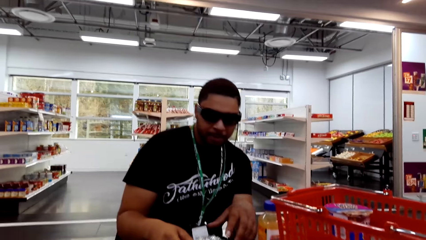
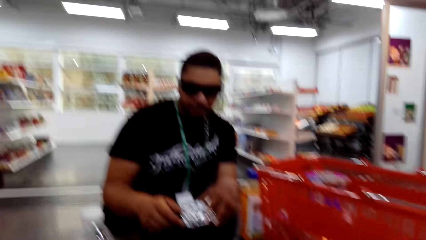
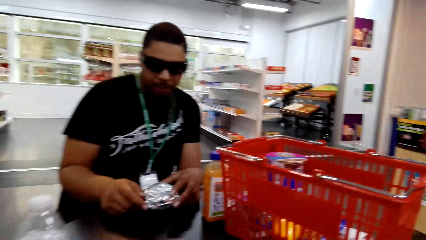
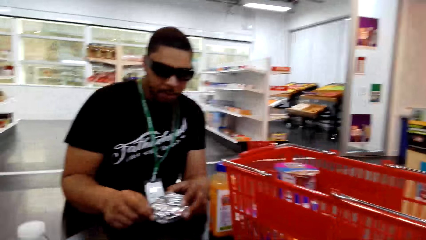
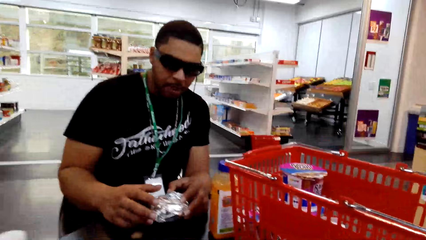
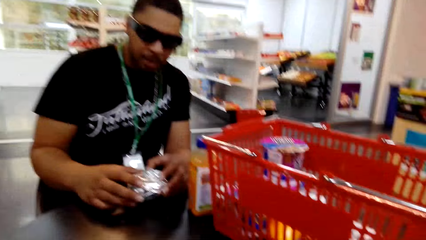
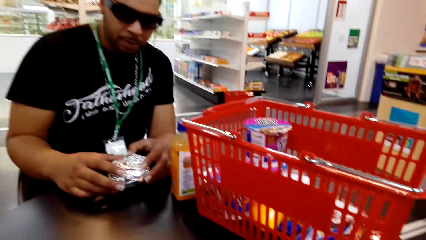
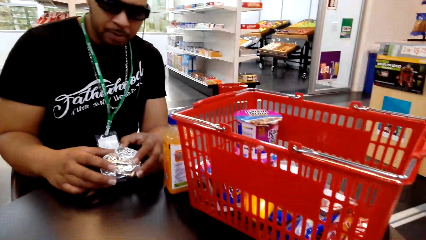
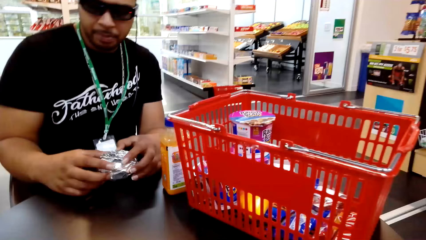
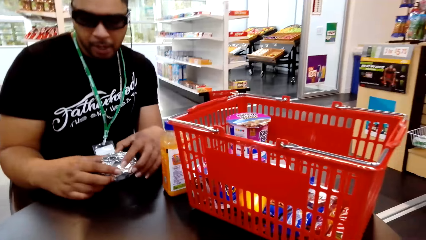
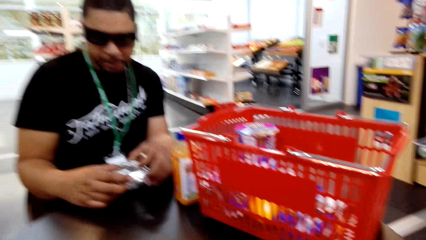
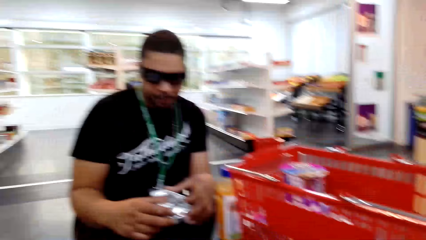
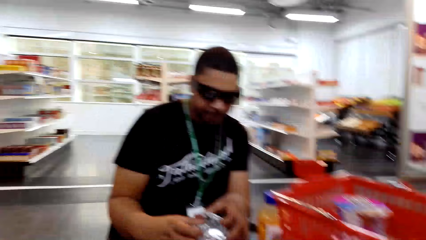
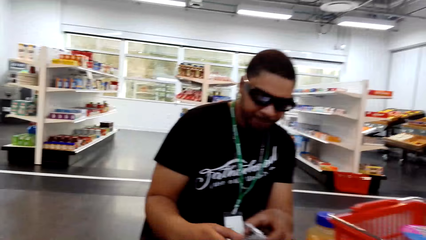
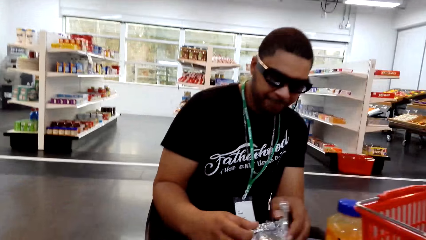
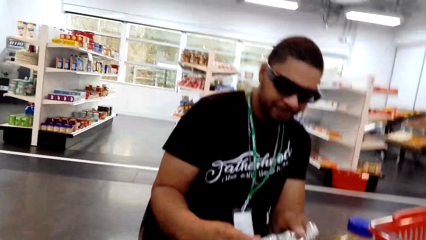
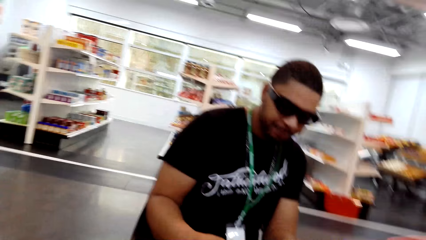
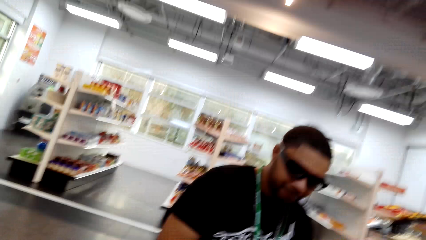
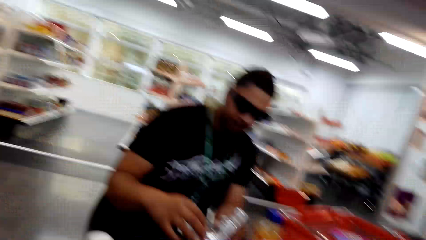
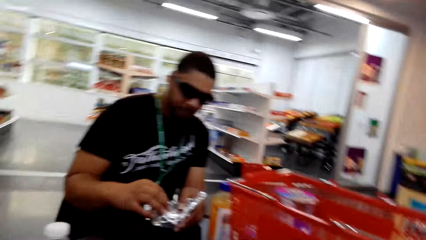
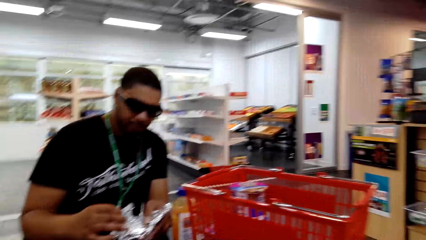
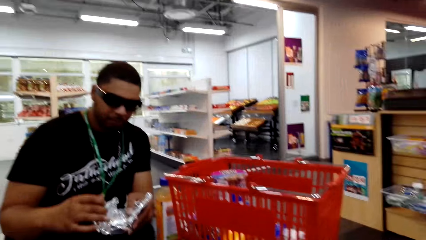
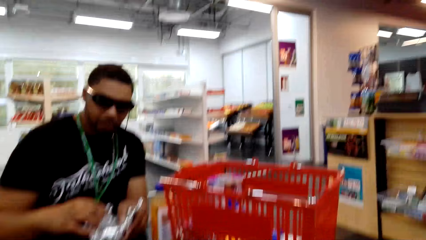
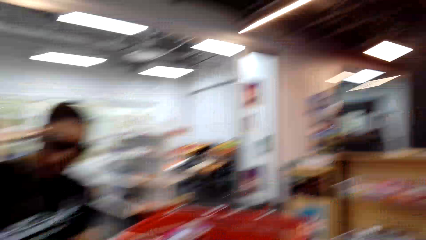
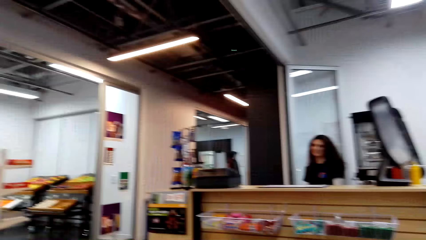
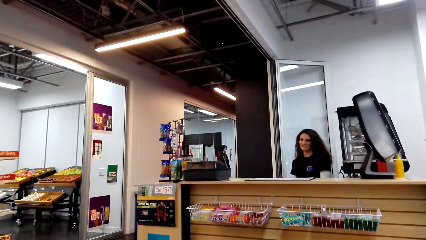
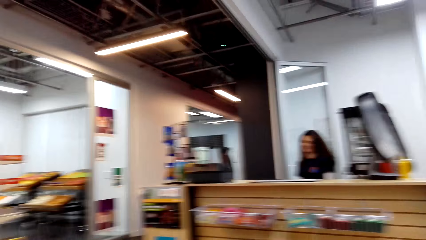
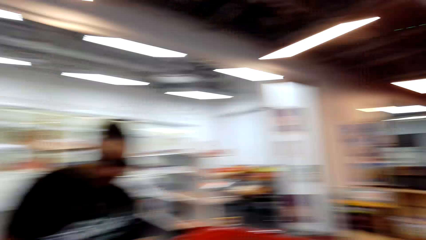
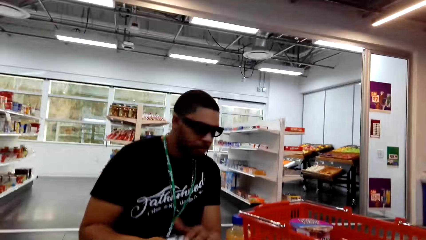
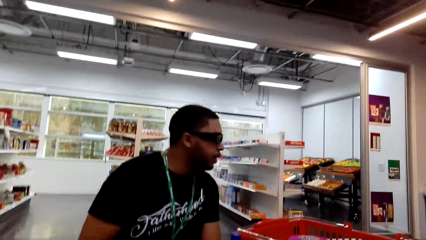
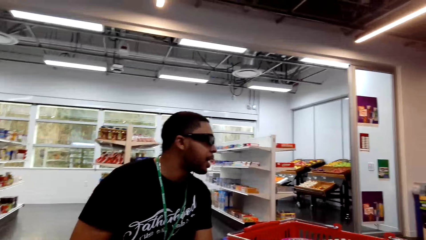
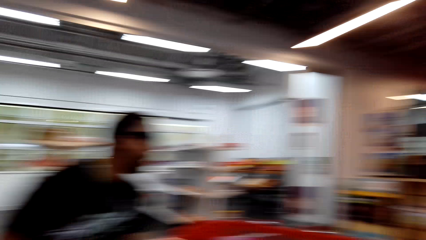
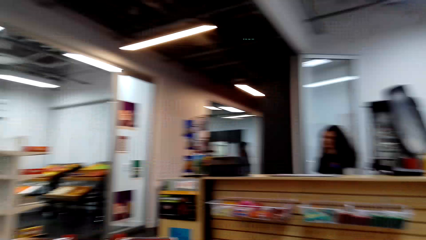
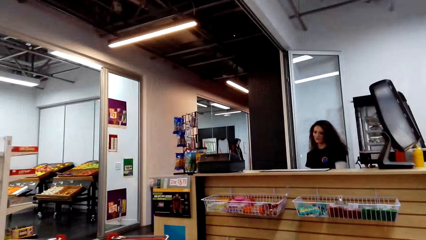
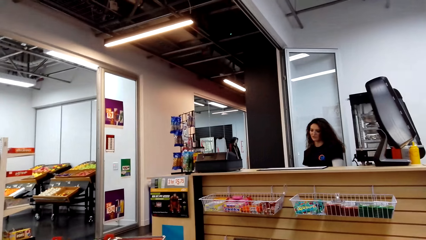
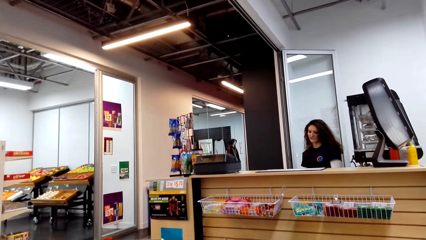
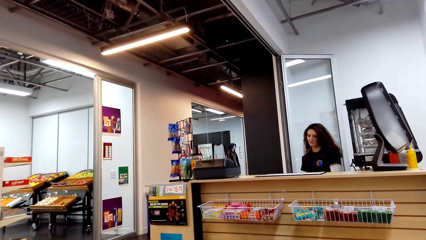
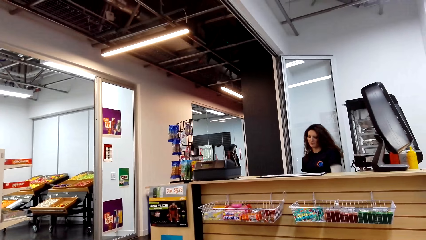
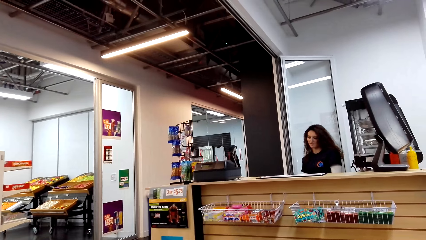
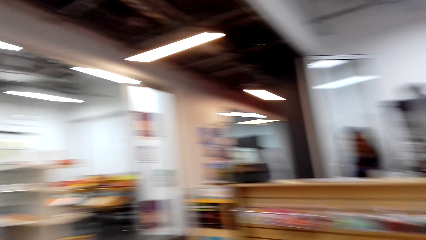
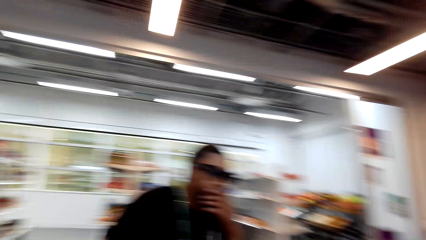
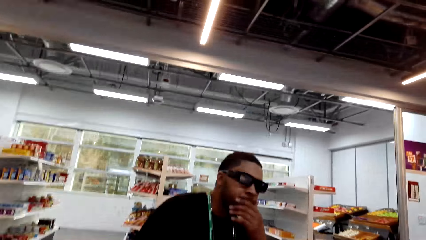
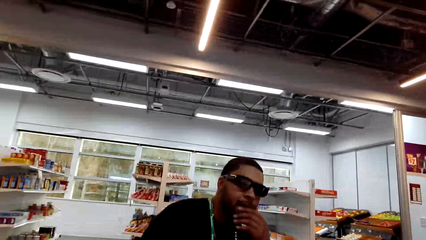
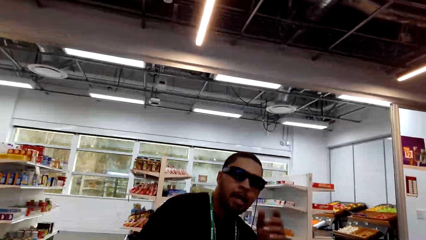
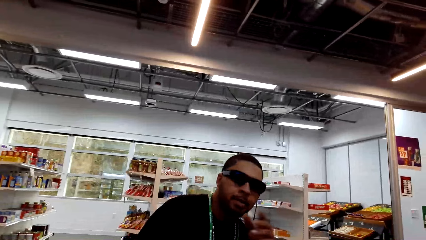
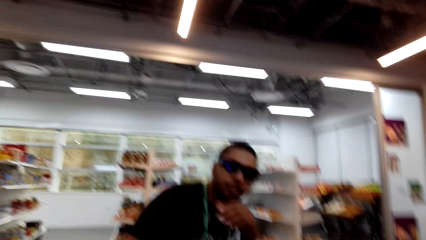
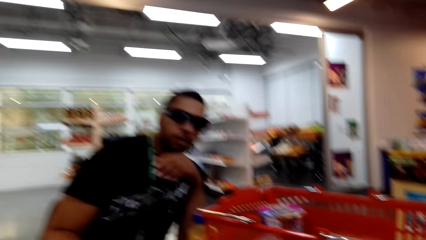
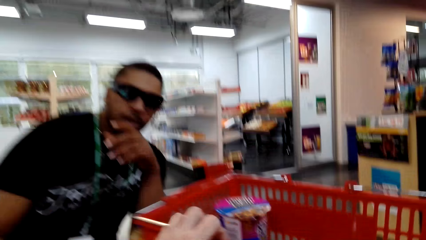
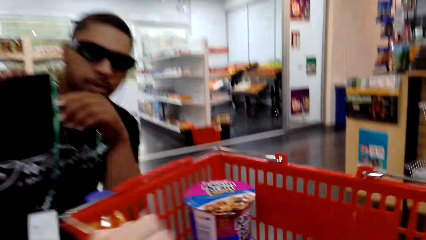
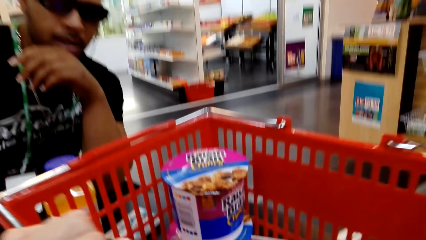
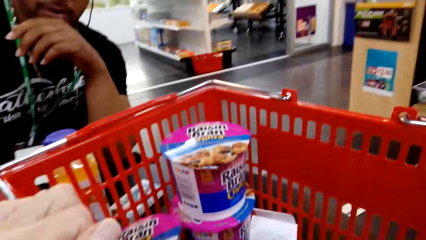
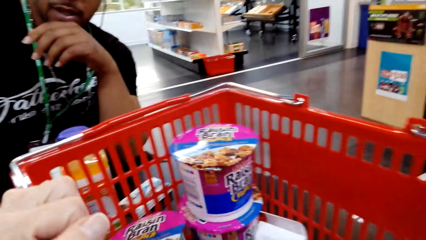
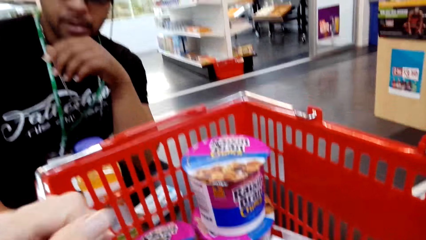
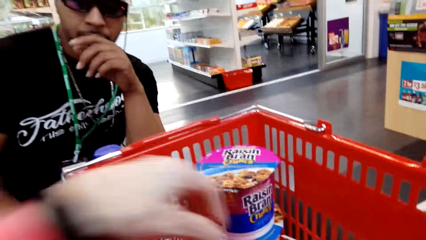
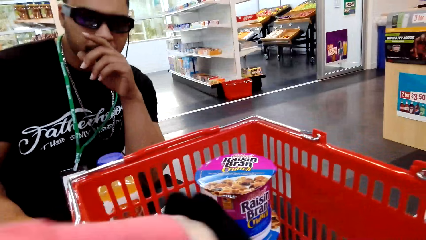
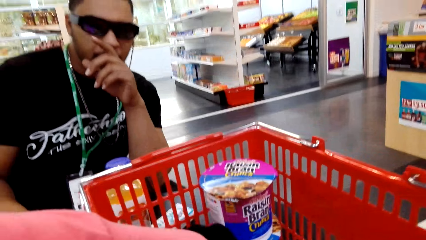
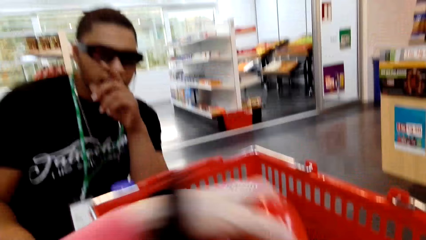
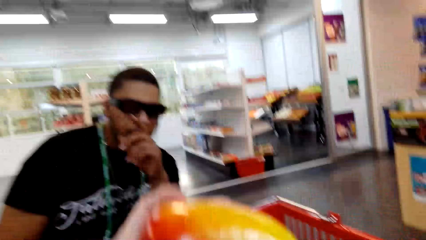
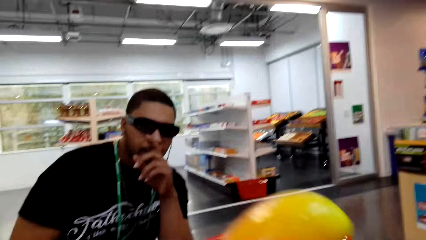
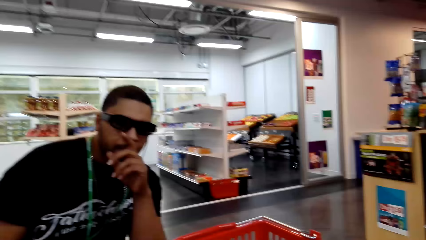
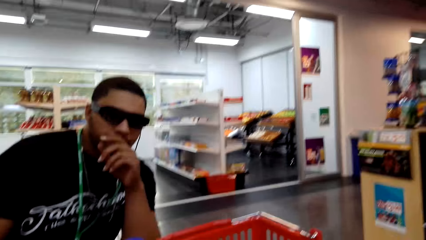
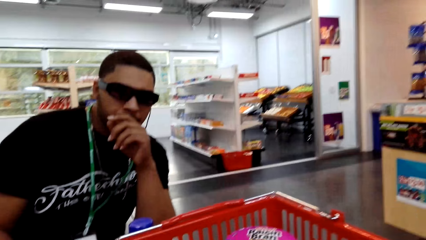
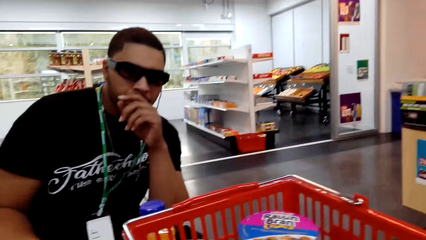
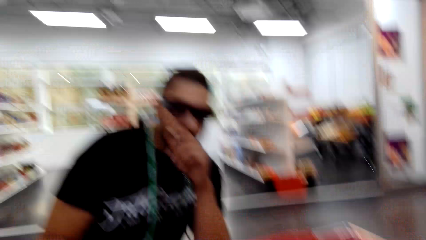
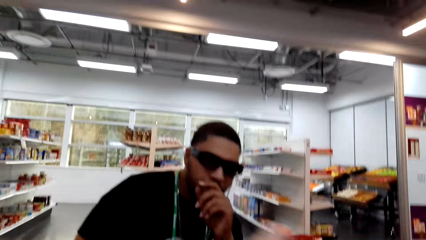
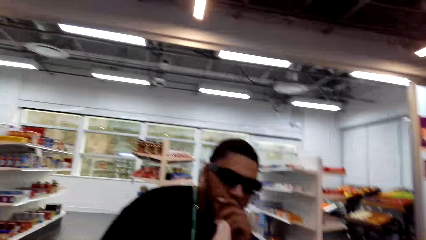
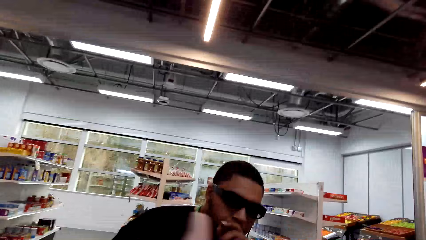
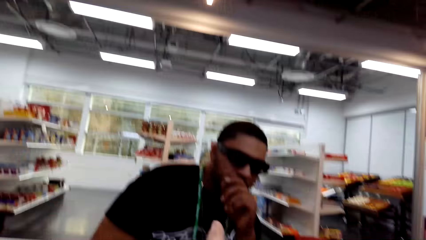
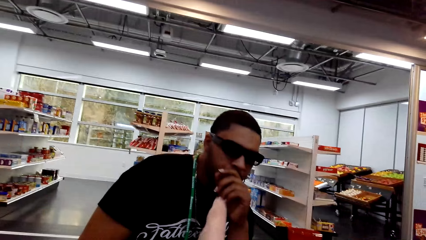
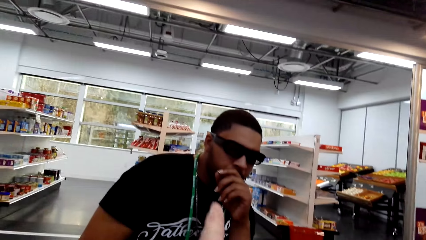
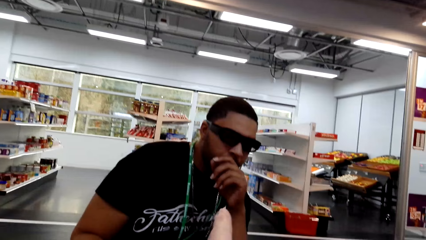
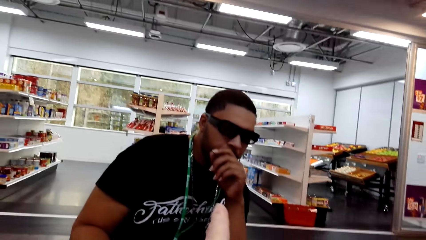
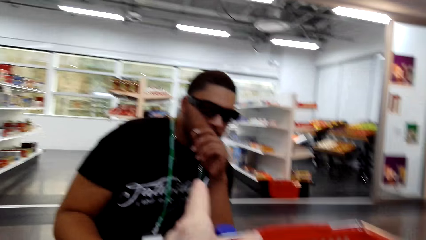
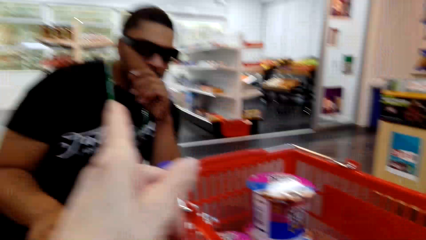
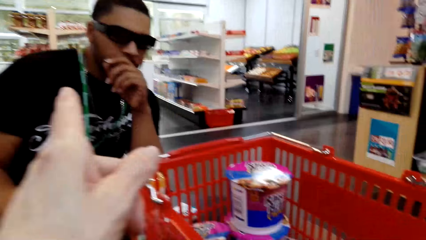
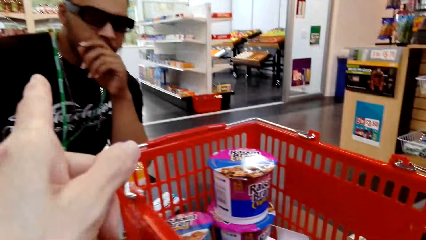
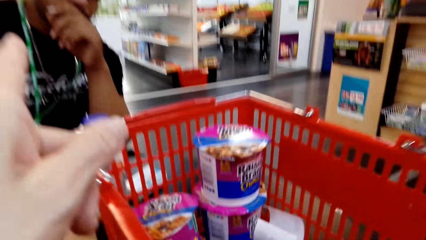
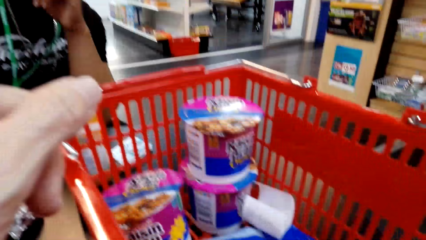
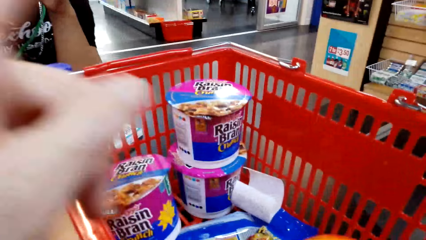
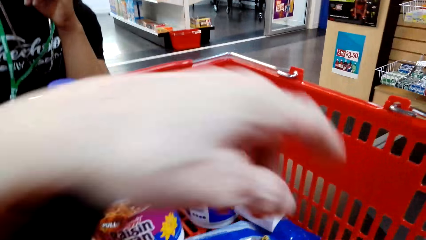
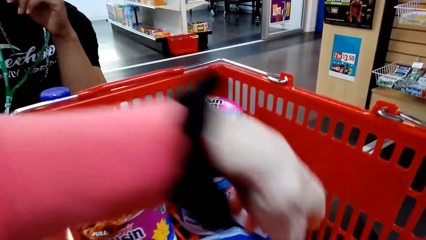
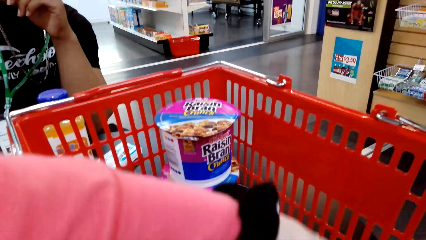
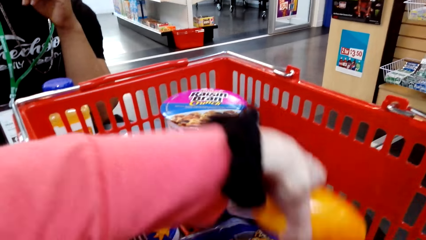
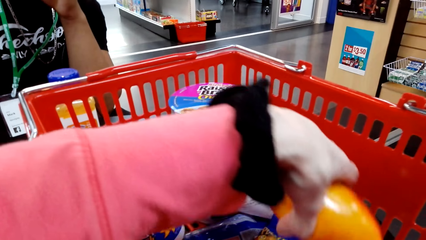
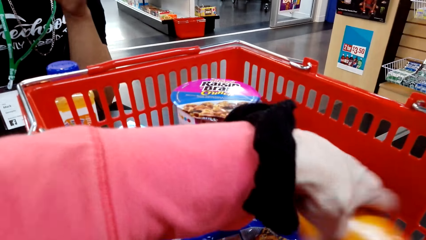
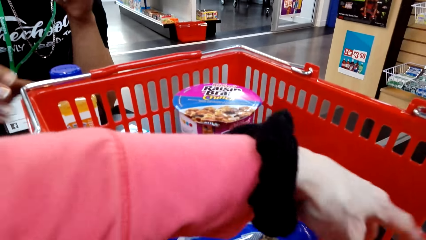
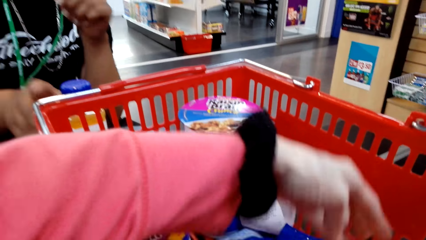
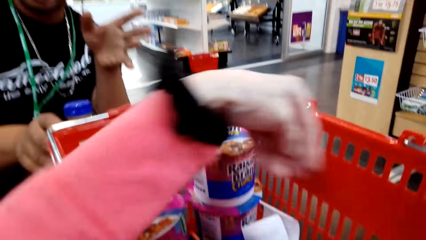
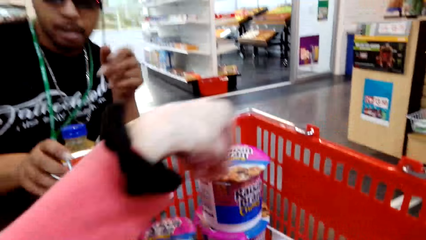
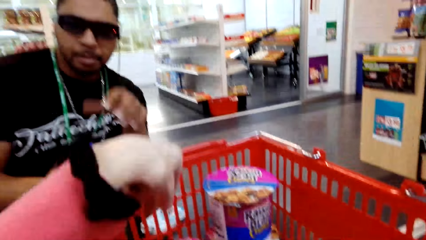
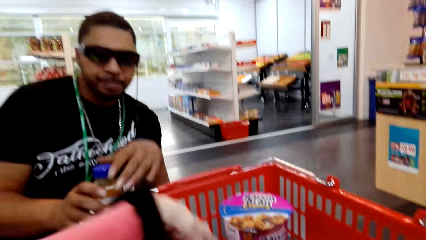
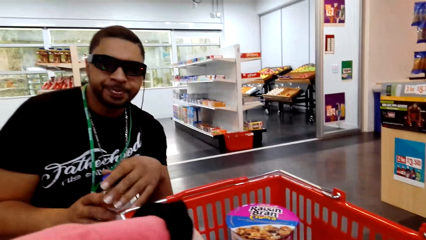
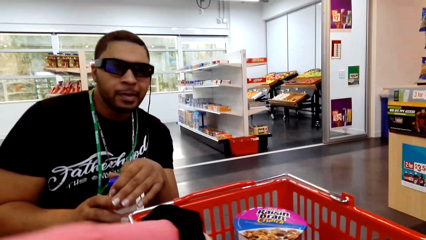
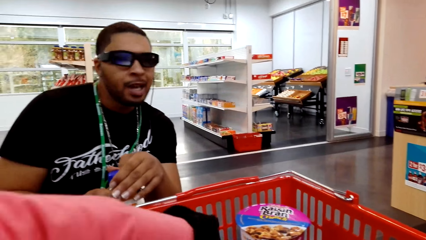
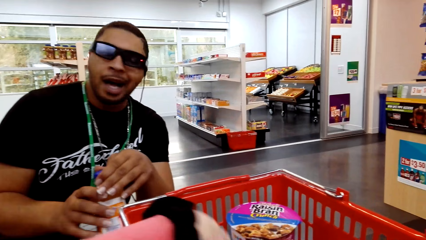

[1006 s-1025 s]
The camera wearer opens the paper foil. A person opens a hotdog. The camera wearer dialogues to the person. A cashier dialogues to the camera wearer. The camera wearer looks in the bucket. They pick an item from the basket. They dialogue to the person. They pick a fruit from the basket.
